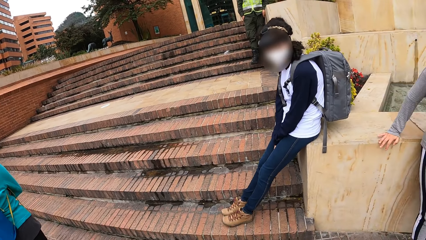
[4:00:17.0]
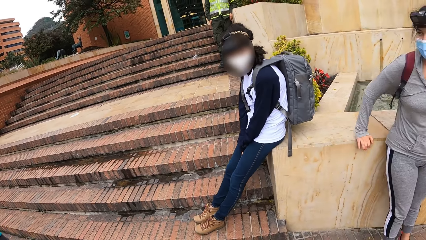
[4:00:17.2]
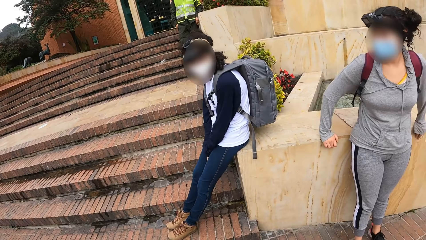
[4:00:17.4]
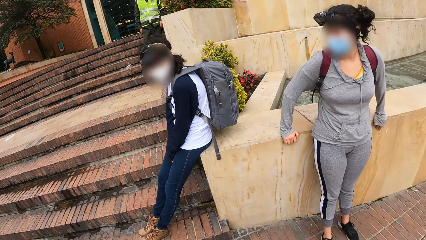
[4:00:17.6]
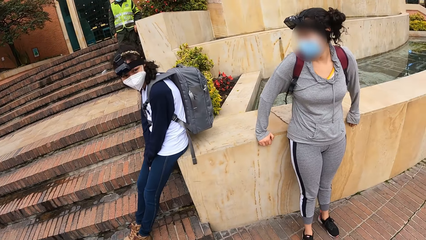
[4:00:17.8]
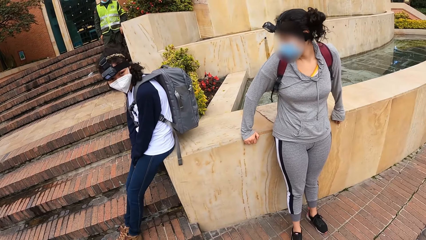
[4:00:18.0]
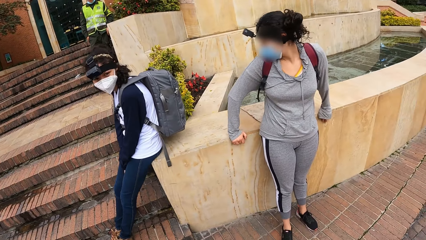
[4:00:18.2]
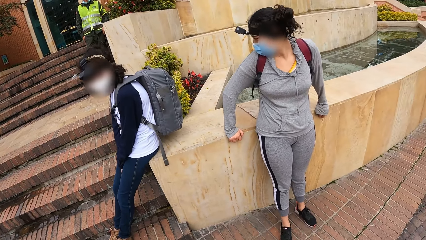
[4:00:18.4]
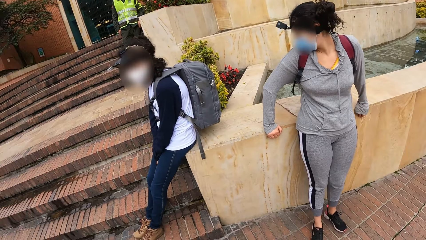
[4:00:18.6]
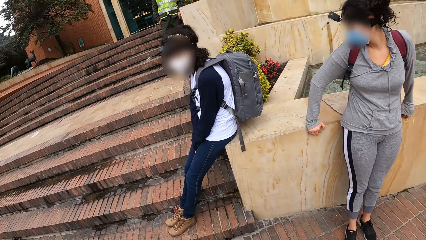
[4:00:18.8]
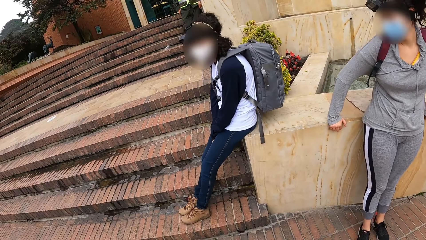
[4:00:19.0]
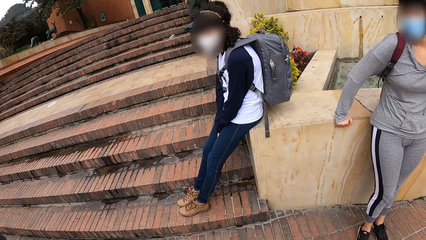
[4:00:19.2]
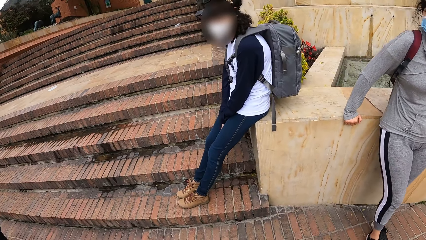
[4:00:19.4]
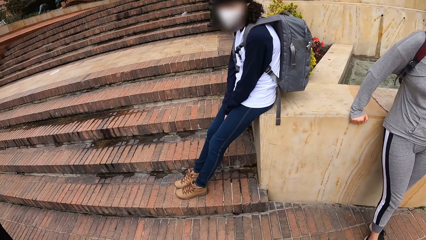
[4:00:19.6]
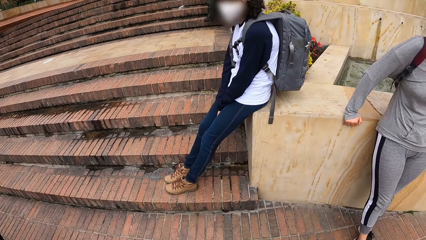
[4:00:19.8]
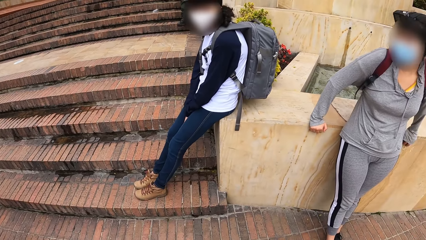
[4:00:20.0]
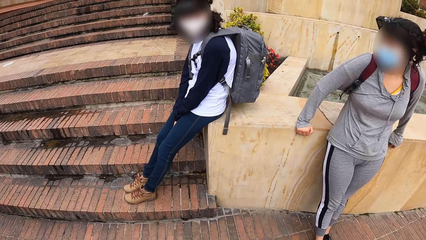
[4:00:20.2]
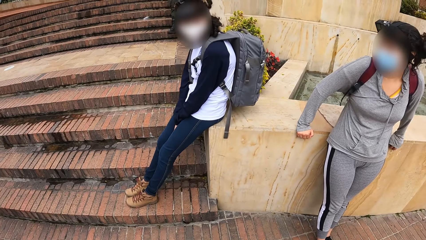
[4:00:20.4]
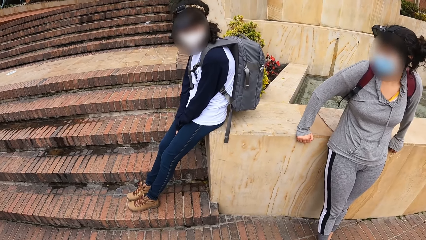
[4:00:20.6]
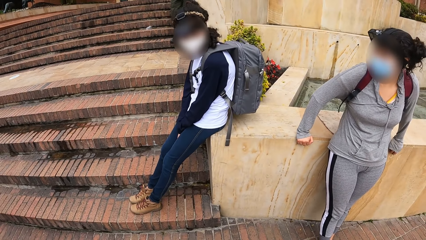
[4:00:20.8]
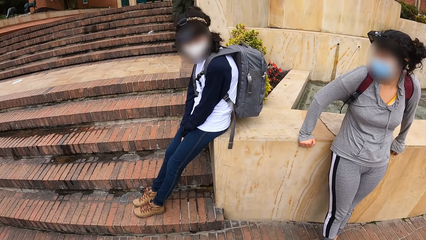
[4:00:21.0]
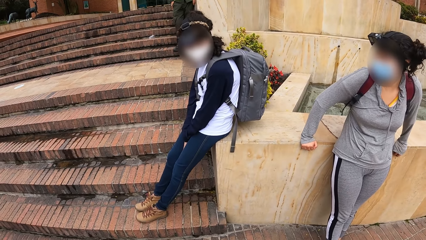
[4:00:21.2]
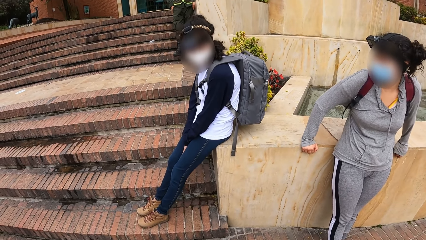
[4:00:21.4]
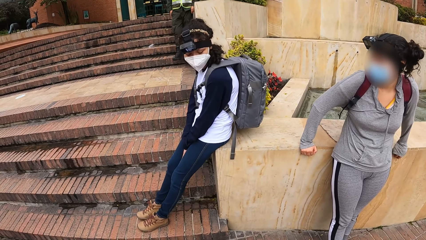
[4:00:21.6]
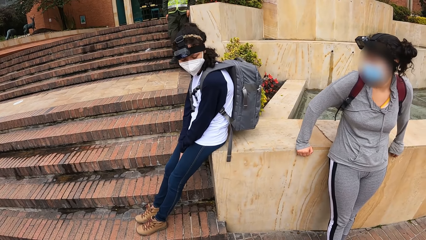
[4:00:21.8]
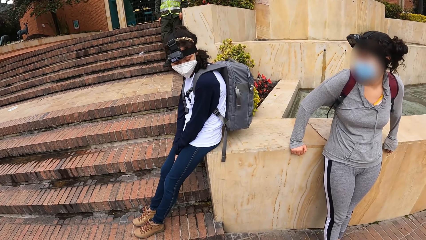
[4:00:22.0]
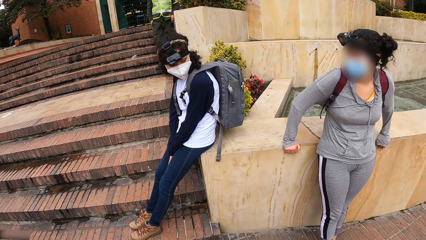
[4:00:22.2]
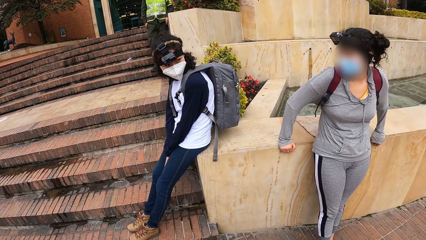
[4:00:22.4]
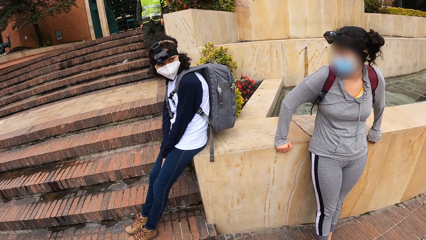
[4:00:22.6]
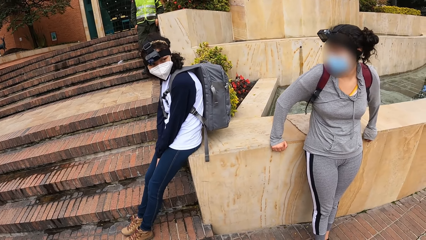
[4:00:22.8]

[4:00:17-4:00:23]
A woman leans on the wall by the stairway. Another woman converses with the first woman.

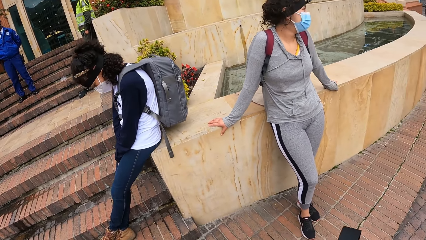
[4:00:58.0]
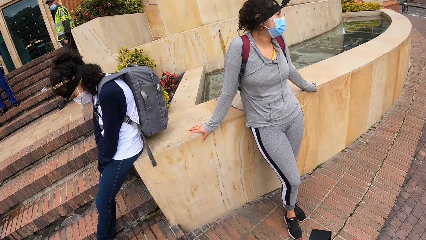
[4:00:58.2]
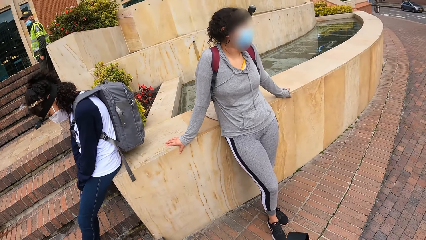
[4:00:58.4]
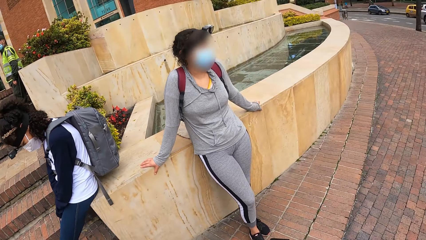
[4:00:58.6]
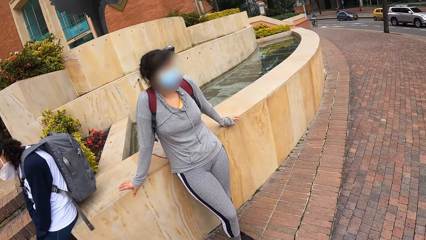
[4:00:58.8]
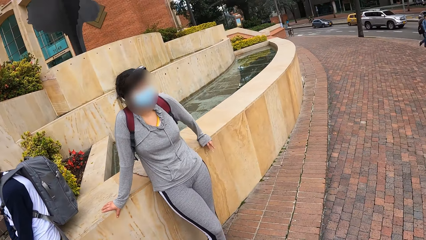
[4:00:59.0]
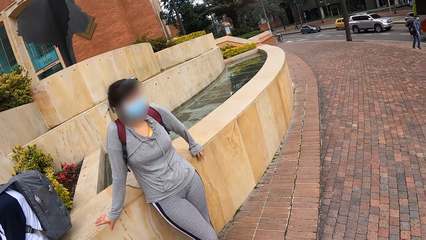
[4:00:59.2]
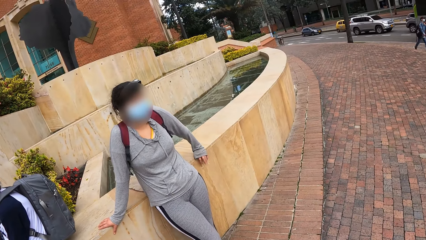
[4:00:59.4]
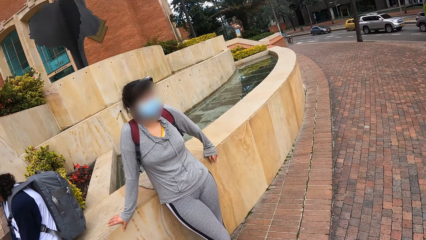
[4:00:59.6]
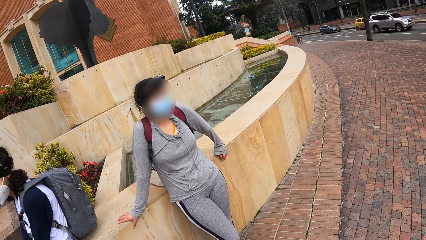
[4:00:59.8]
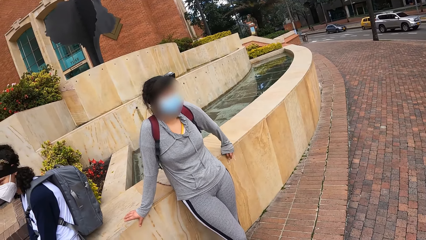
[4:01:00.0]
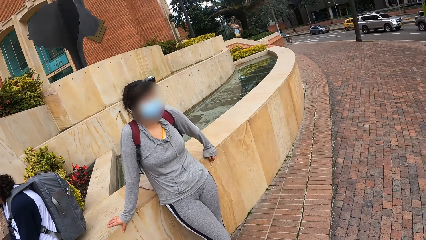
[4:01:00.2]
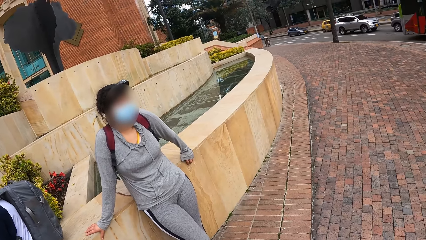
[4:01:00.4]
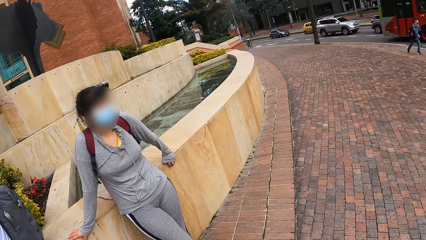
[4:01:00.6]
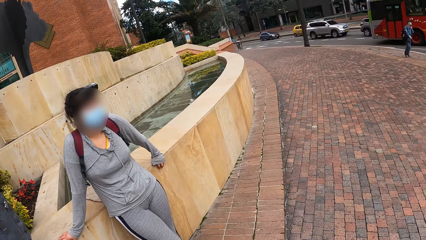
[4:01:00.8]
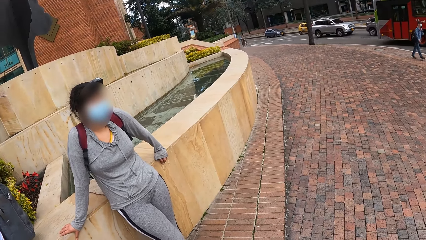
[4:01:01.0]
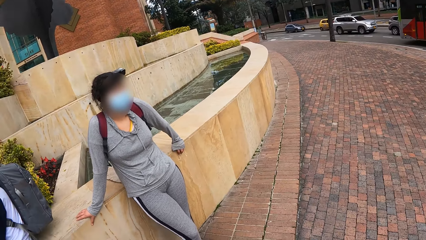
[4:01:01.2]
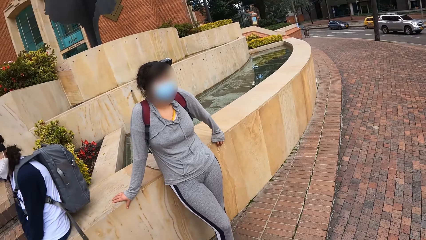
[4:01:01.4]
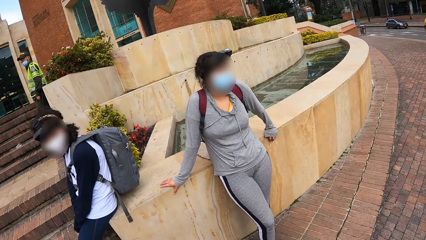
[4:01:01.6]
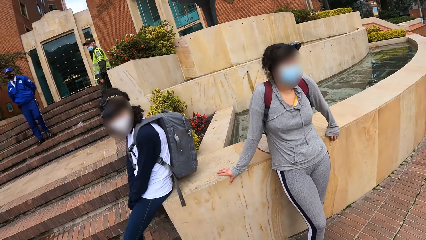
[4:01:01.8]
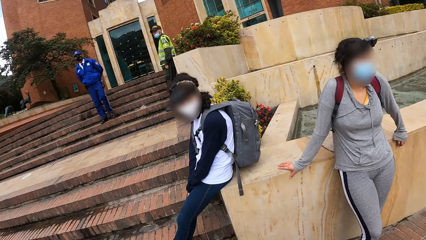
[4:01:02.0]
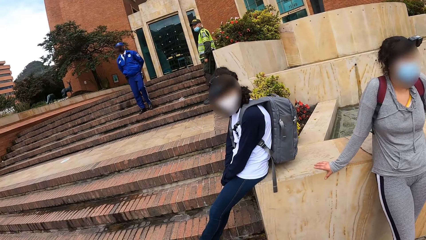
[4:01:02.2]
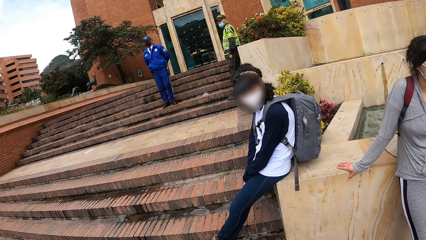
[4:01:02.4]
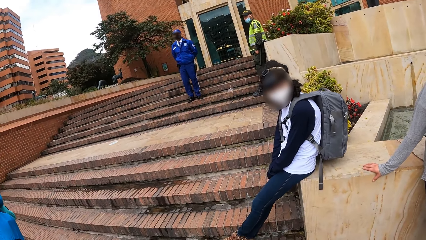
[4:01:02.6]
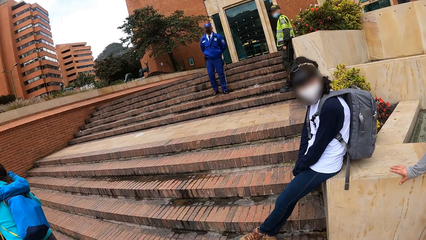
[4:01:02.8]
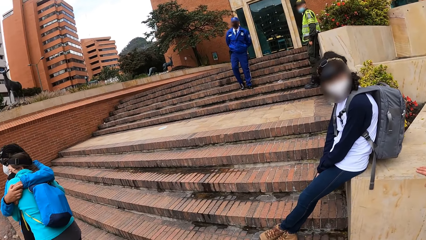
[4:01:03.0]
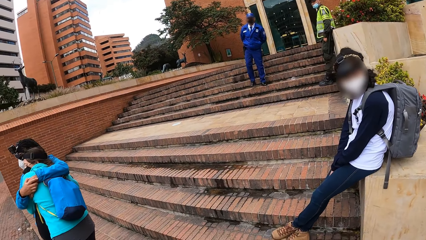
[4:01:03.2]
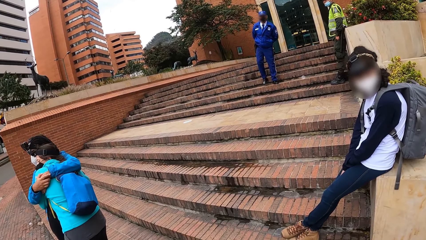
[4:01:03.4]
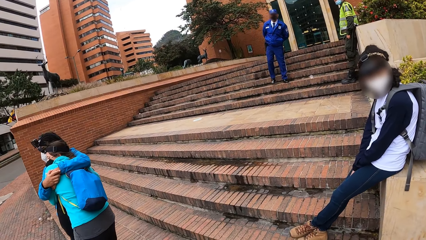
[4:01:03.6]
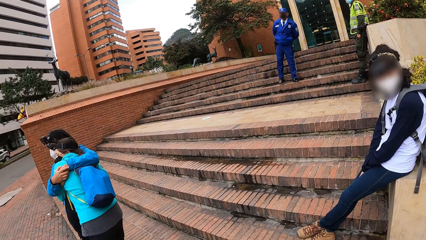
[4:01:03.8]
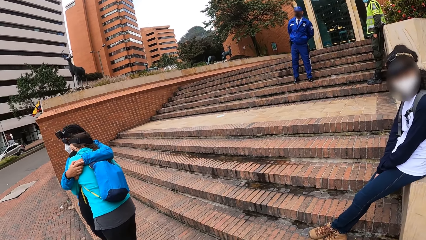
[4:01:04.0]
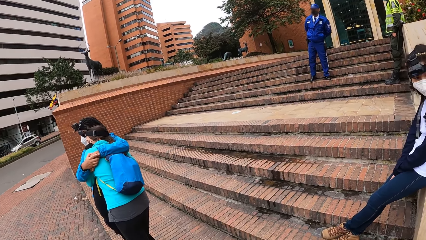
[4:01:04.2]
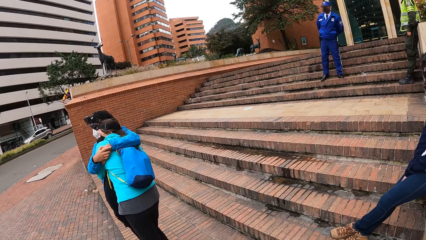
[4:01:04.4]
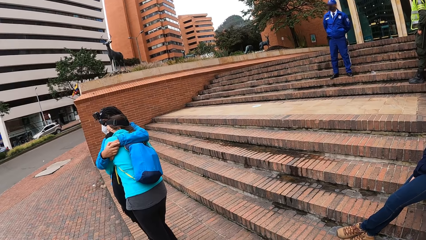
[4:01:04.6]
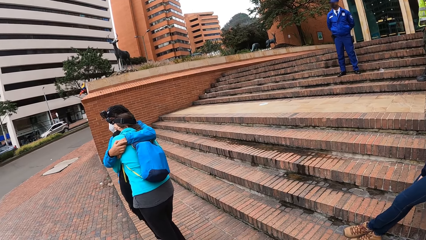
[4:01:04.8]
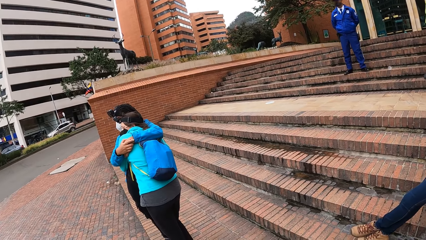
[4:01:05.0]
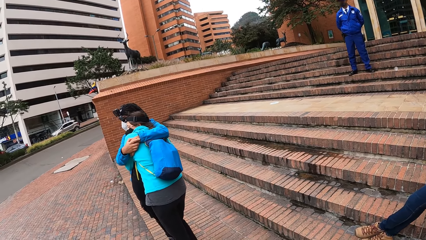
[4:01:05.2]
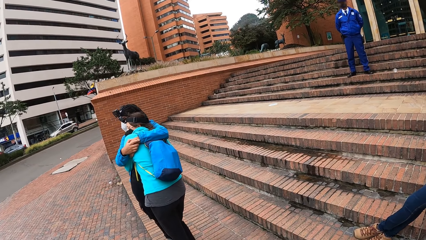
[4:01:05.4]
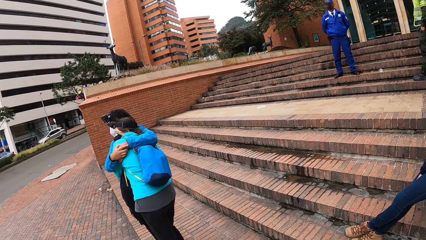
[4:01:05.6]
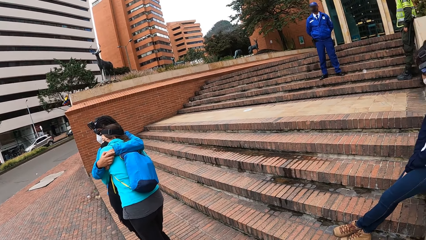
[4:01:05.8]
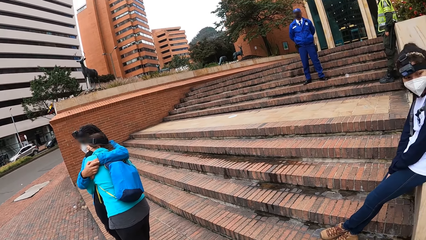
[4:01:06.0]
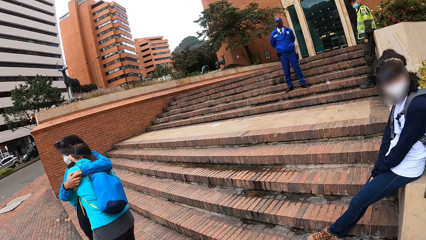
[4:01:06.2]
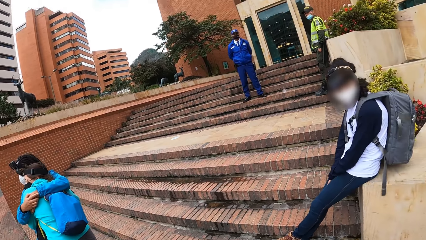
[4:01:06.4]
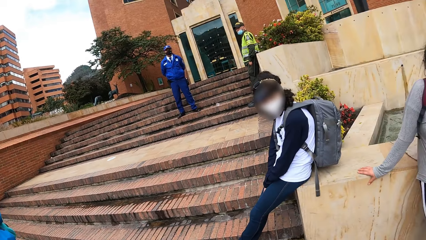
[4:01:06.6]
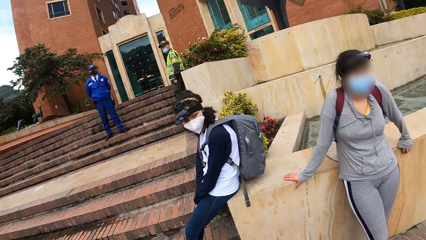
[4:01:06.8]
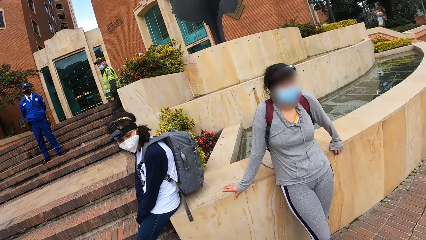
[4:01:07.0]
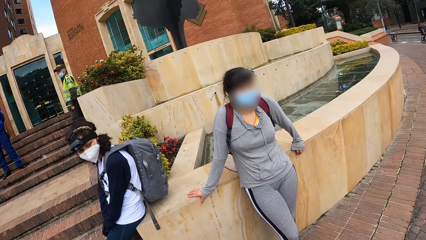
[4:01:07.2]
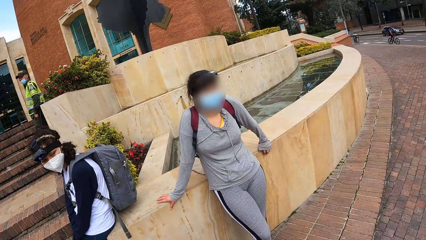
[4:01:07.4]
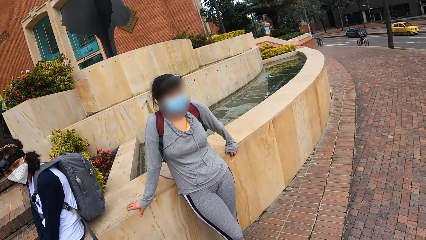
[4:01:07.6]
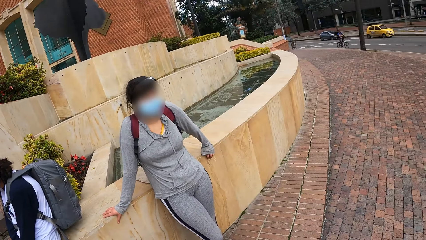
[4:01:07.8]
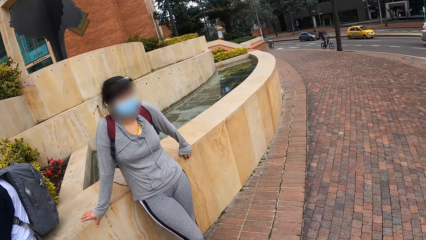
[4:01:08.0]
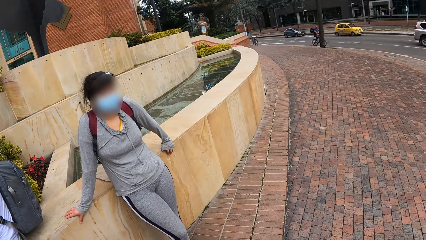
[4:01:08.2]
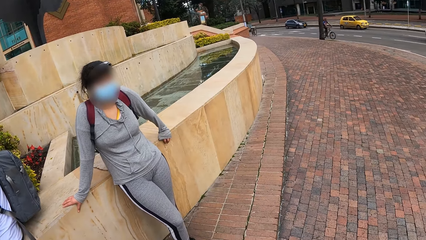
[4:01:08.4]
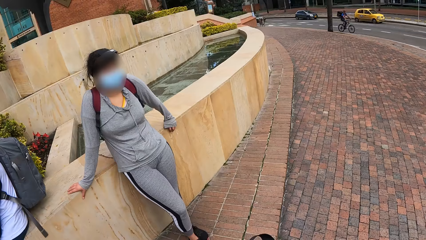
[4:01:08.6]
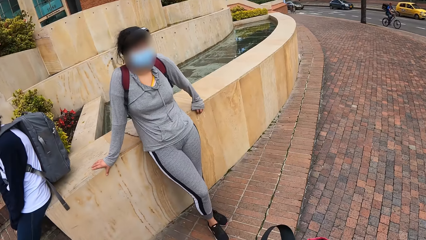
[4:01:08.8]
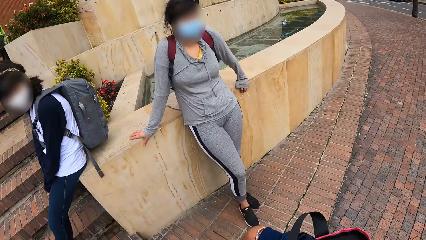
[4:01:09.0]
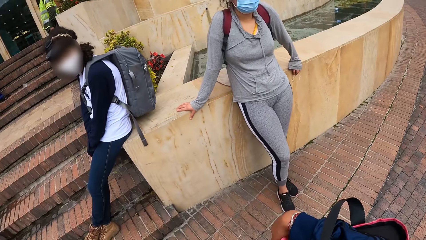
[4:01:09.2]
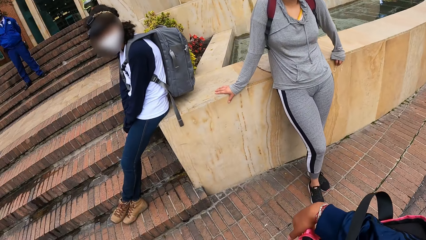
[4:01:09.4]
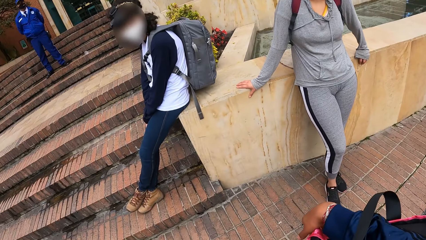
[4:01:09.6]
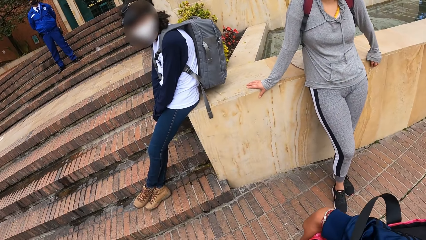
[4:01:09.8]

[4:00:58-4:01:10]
The camera wearer looks around. A woman hugs another woman by the stairways.
